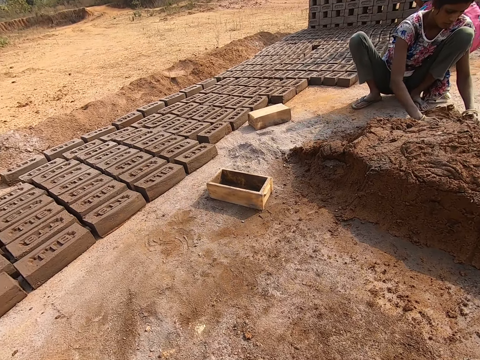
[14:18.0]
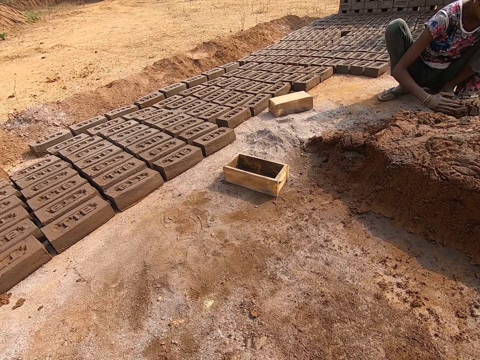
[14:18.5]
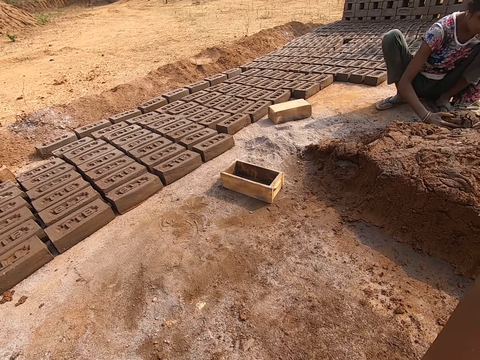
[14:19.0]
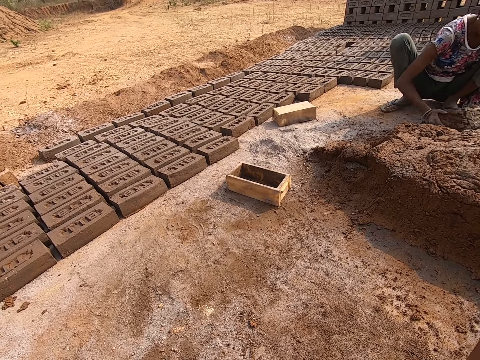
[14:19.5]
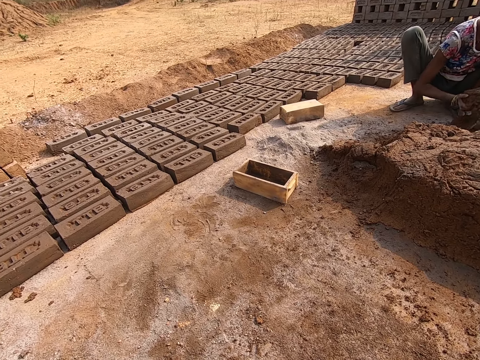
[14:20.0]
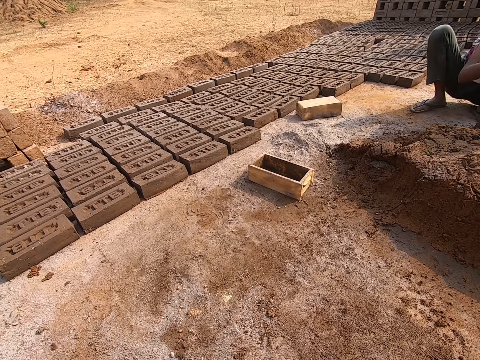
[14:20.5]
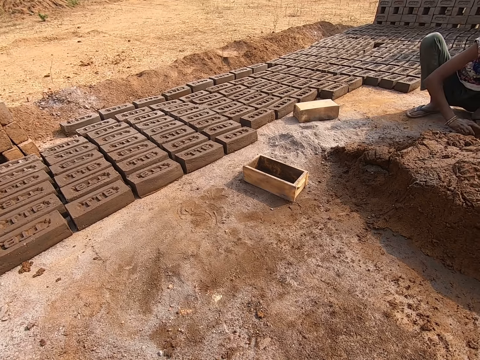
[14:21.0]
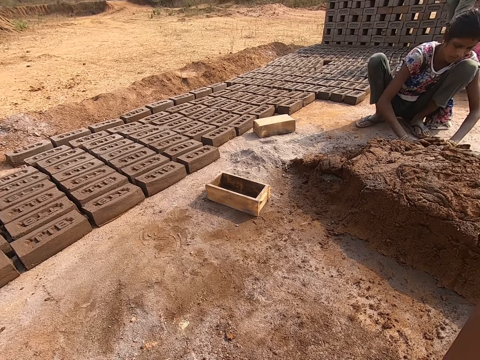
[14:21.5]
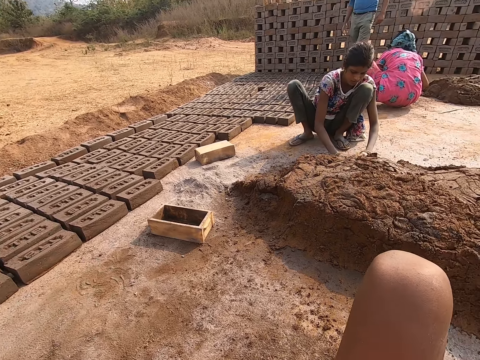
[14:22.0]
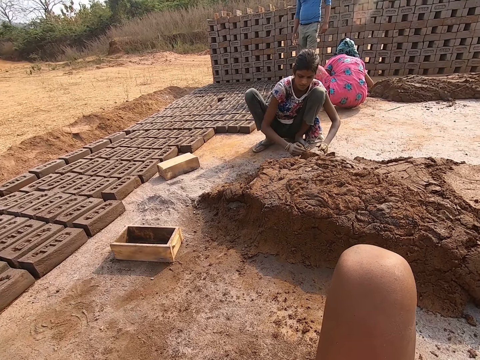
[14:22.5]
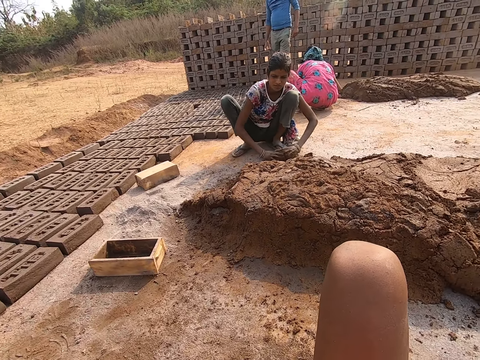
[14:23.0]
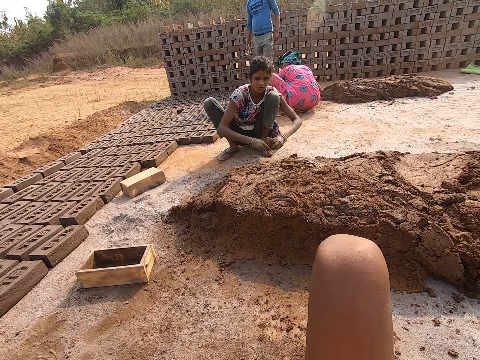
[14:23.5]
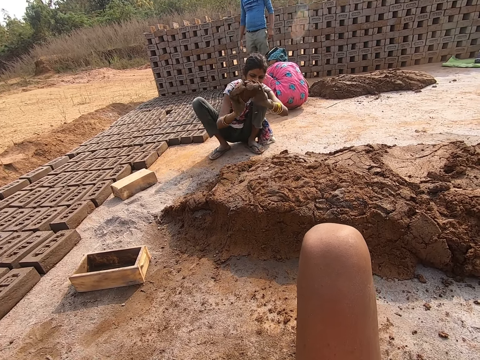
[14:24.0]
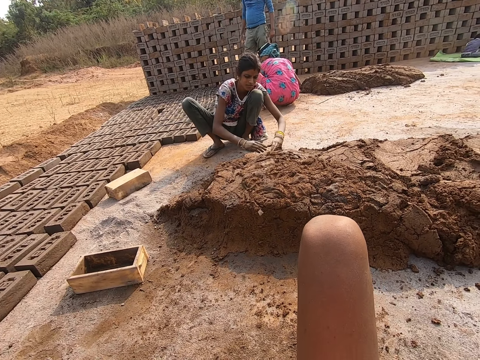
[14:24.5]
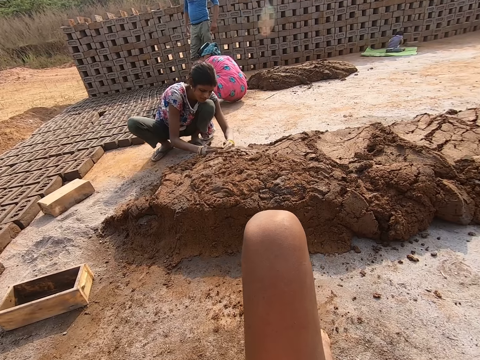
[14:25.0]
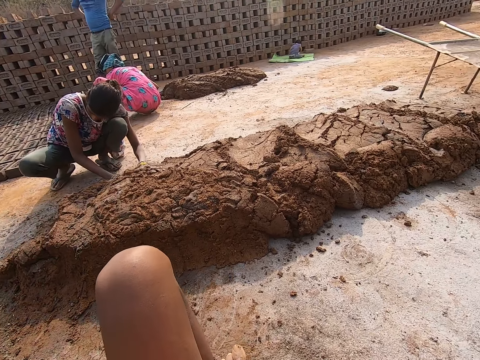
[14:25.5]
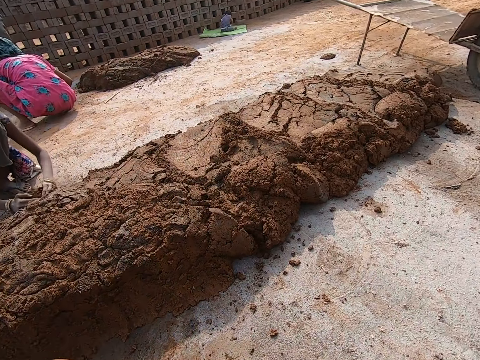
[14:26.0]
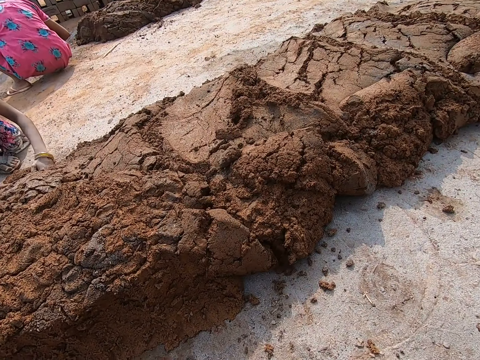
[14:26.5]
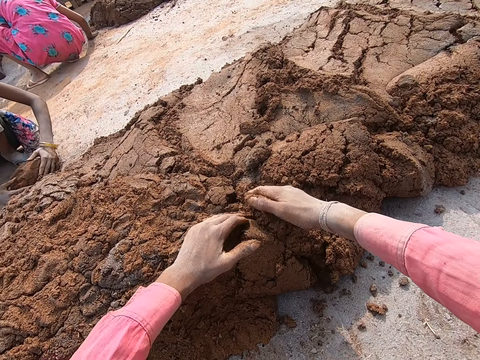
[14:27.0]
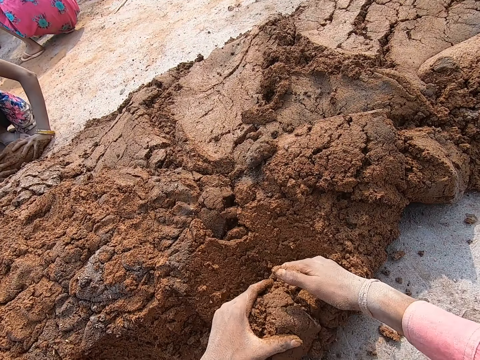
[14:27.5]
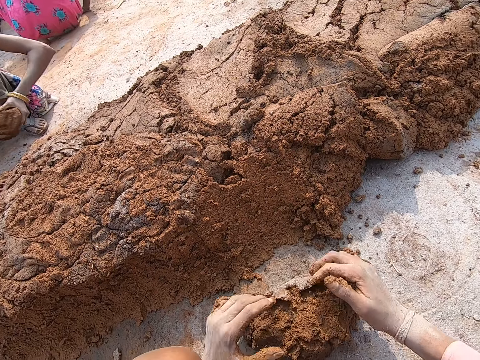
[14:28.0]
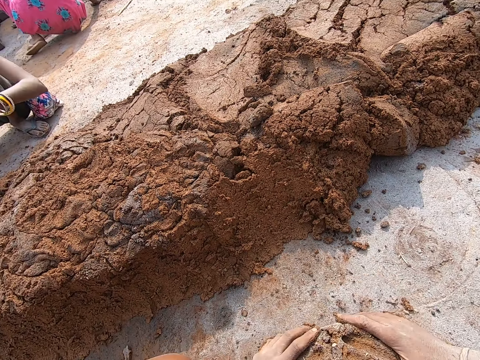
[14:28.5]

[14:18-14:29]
A lady scoops mud. The lady throws the mud. The lady scoops the mud. The camera wearer looks around. They separate the mud from the mud pile. They scoop the mud. They roll the mud on the ground.

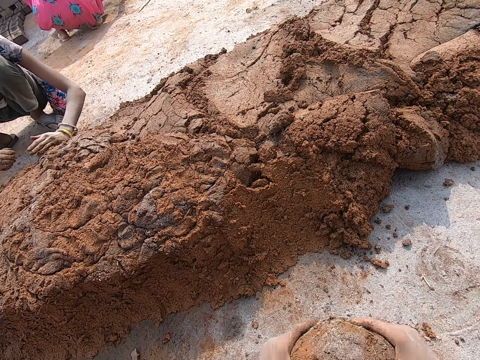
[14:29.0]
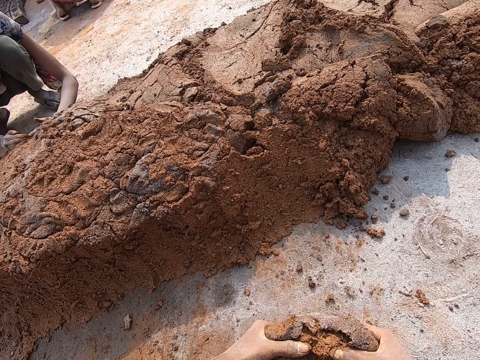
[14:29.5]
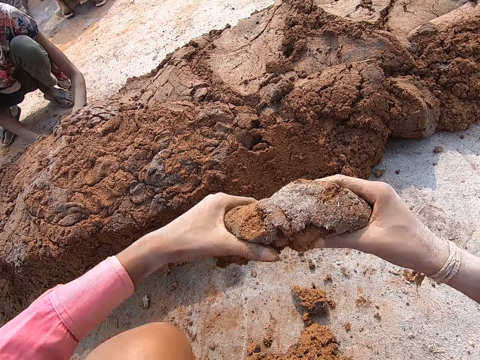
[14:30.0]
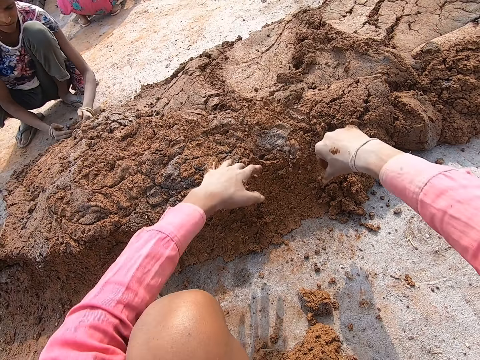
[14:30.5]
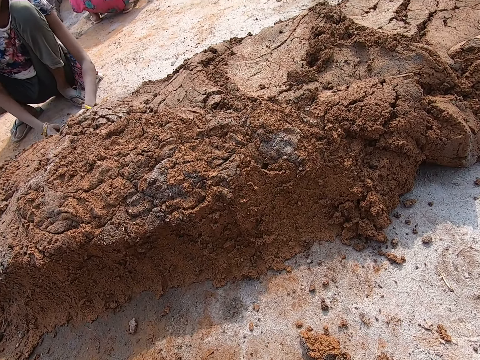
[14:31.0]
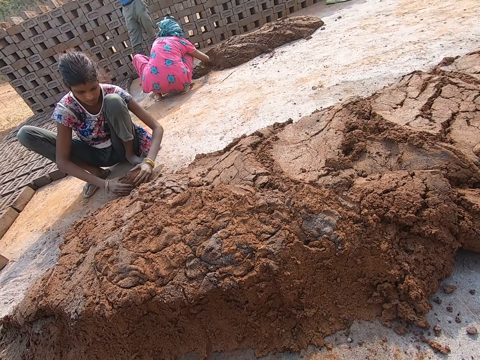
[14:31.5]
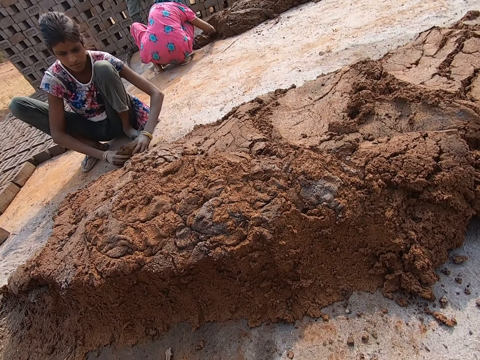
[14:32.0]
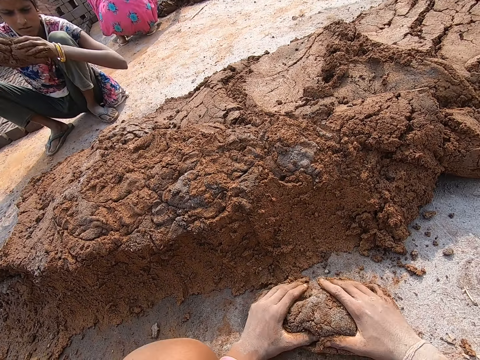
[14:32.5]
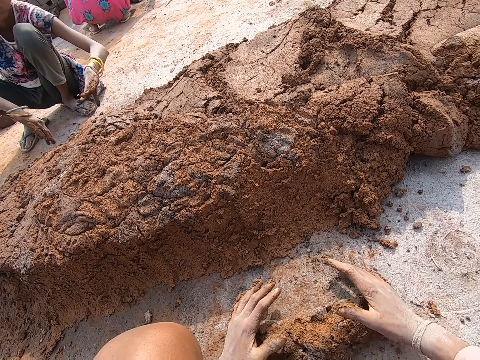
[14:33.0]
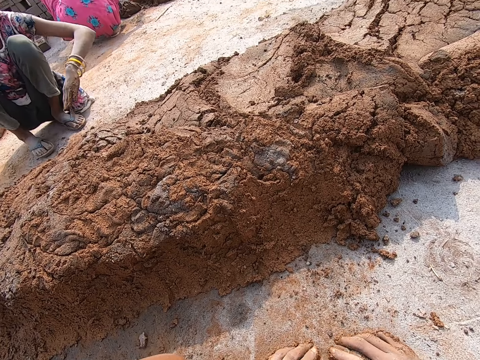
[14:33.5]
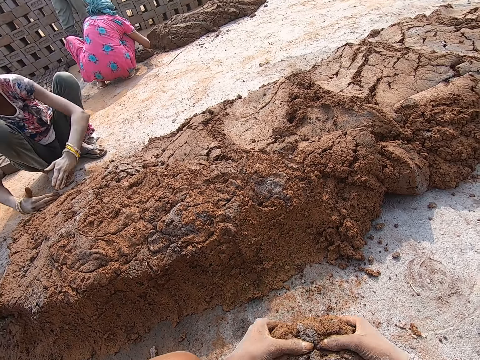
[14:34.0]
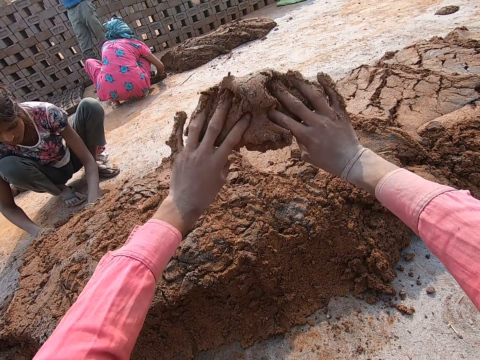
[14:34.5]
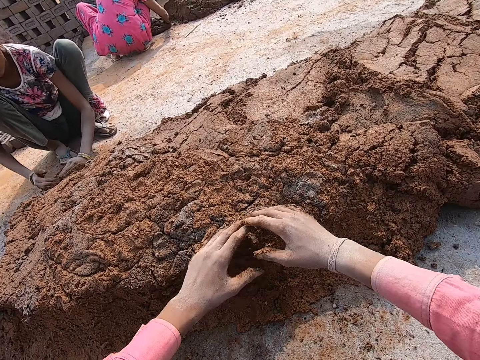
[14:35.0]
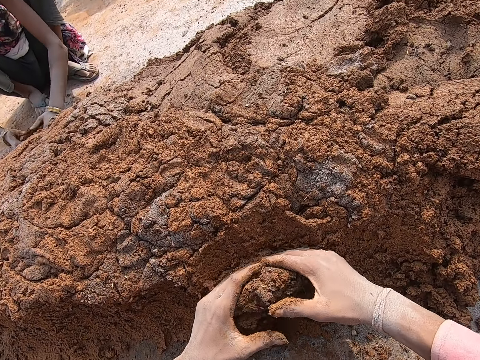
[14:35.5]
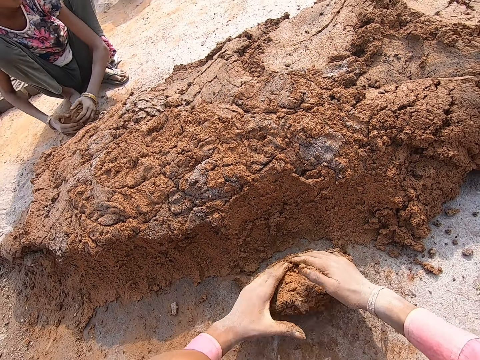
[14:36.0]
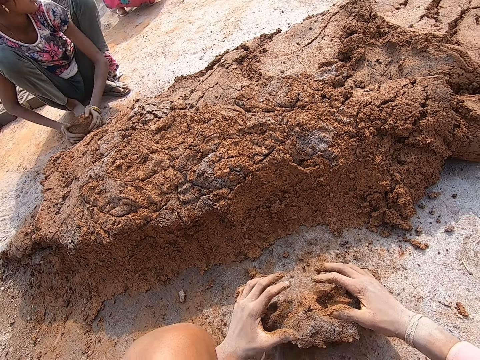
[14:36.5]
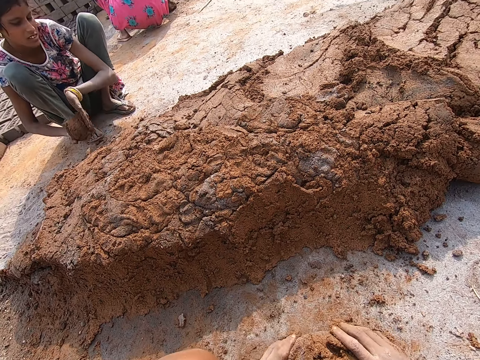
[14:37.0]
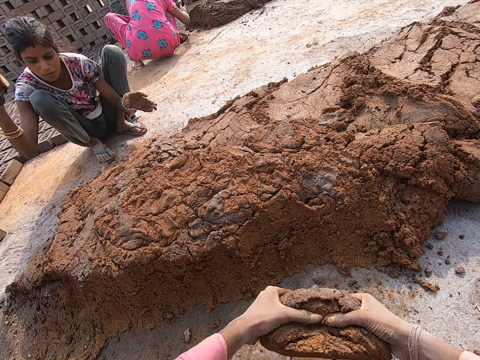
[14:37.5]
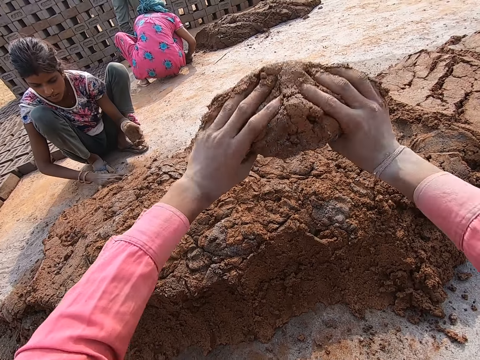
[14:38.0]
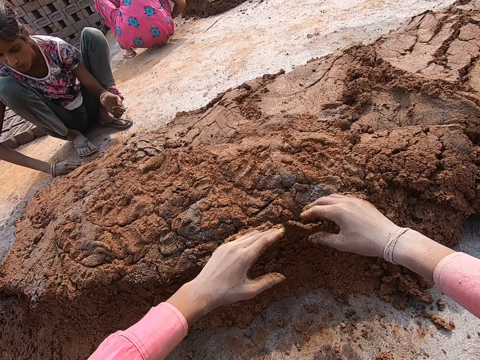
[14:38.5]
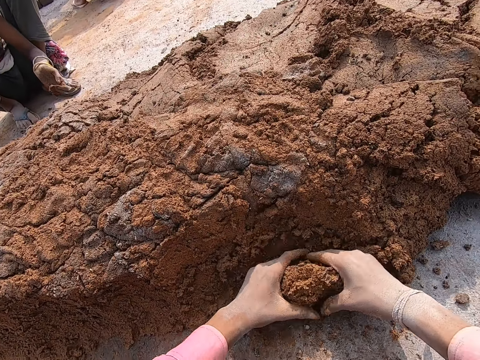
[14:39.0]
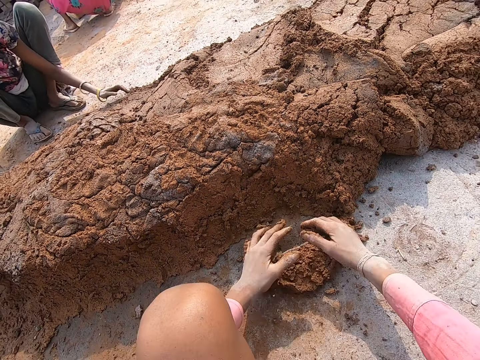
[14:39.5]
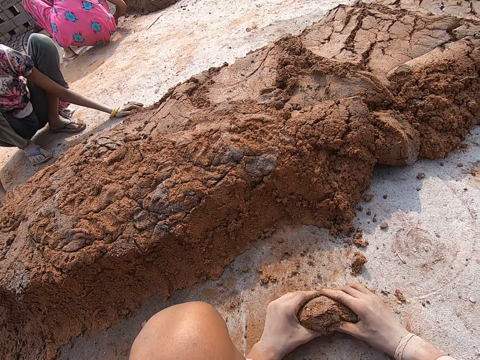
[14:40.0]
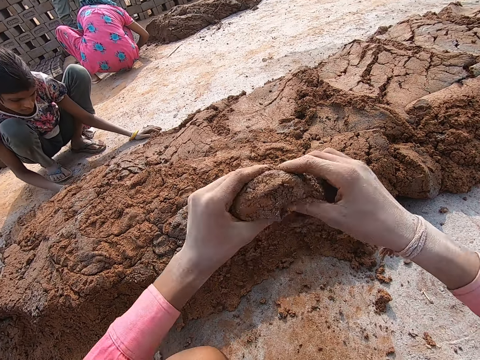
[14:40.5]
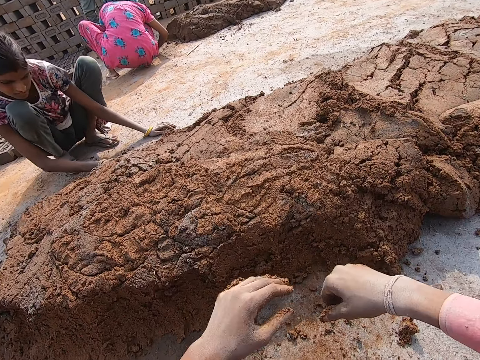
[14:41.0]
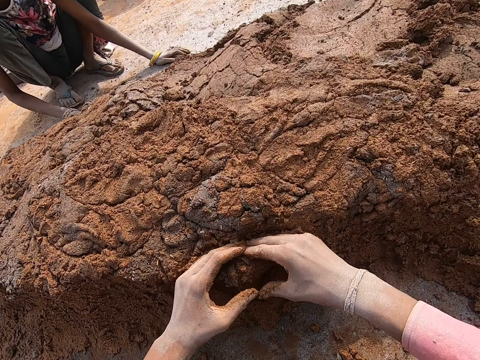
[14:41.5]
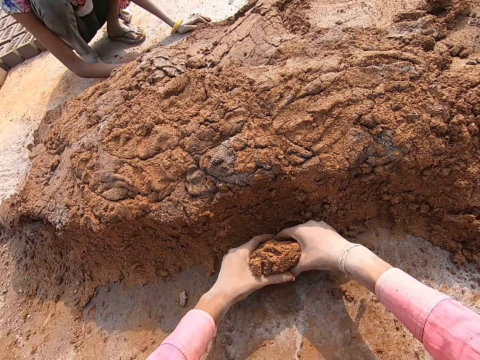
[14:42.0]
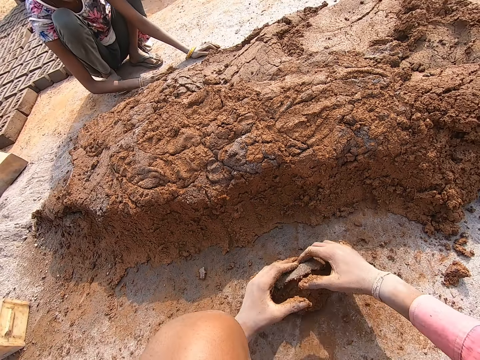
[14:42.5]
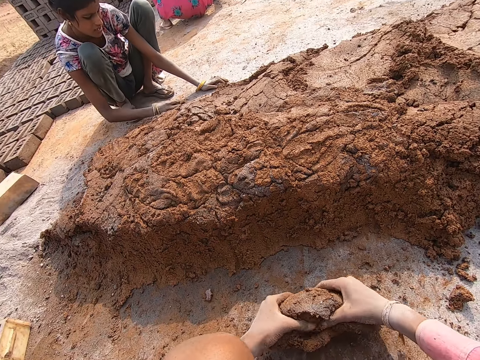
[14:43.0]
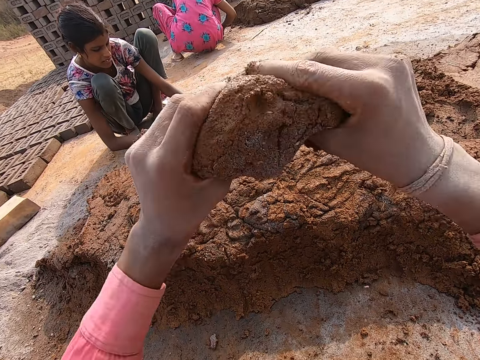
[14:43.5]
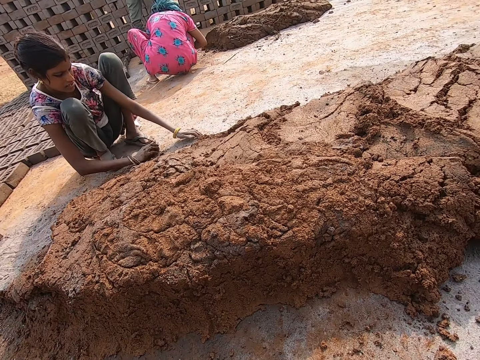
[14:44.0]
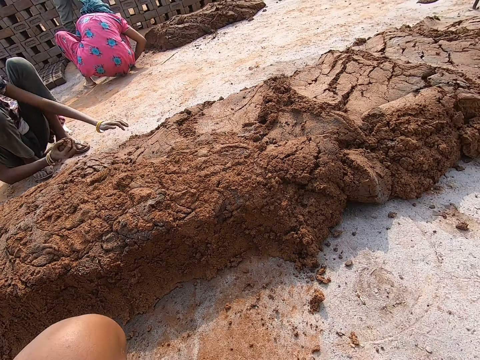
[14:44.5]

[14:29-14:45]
A lady throws mud. The camera wearer lifts up the mud from the ground. The lady scoops the mud. The camera wearer collects the mud. They throw the mud on the mud pile. They roll the mud on the ground. They collect the mud. The lady throws the mud. The camera wearer lifts up the mud from the ground. The lady scoops the mud. The camera wearer throws the mud on the mud pile. They drop the mud. They separate the mud from the mud pile. They scoop the mud. They roll the mud on the ground. They collect the mud. They lift up the mud from the ground. The lady throws the mud. The camera wearer throws the mud on the mud pile. They separate the mud from the mud pile. They scoop the mud. They roll the mud on the ground. They collect the mud. They lift up the mud from the ground. They throw the mud on the mud pile. They separate the mud from the mud pile. They scoop the mud. They roll the mud on the ground. They collect the mud. They lift up the mud from the ground. They throw the mud on the mud pile.
